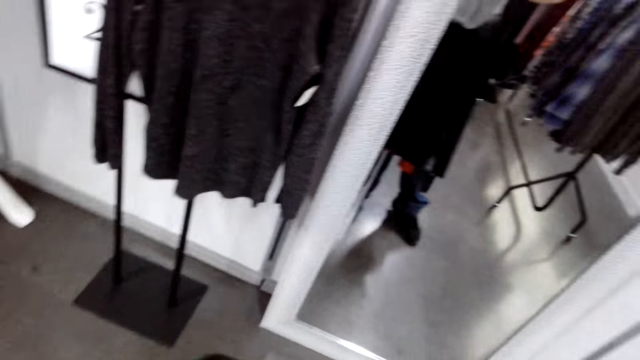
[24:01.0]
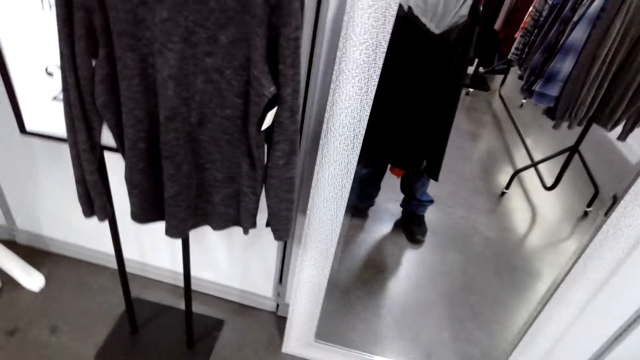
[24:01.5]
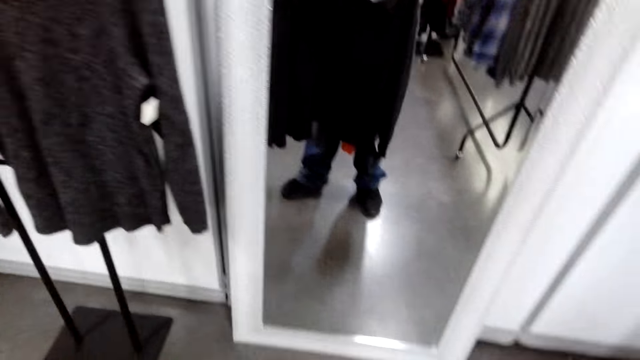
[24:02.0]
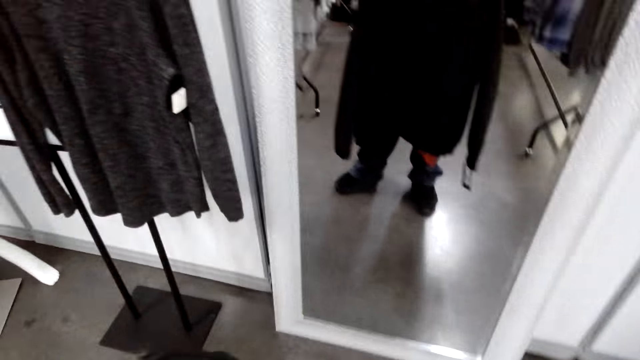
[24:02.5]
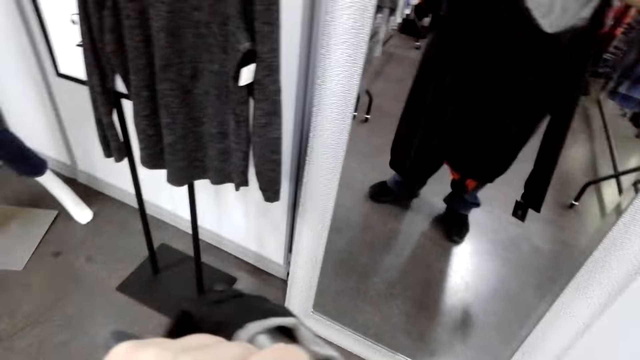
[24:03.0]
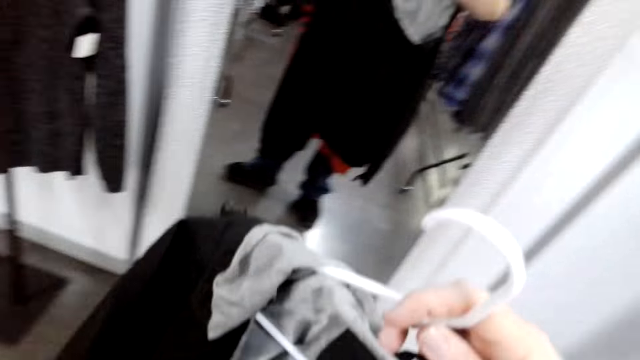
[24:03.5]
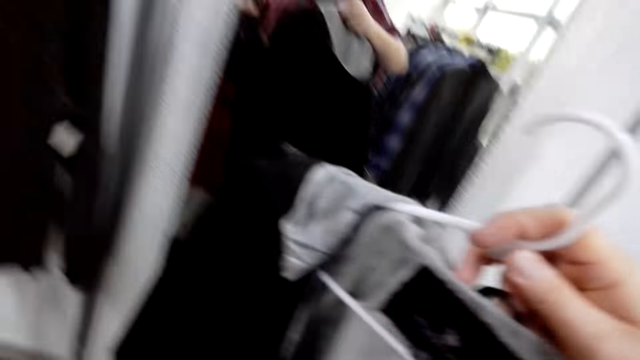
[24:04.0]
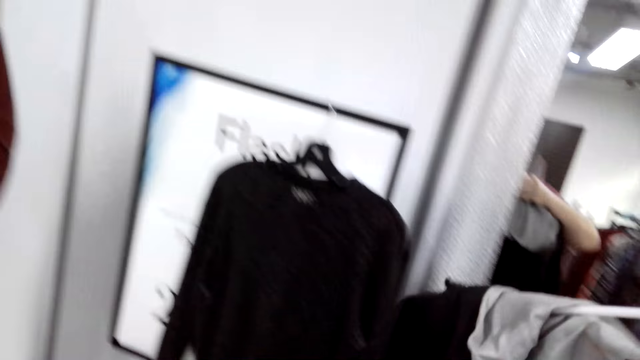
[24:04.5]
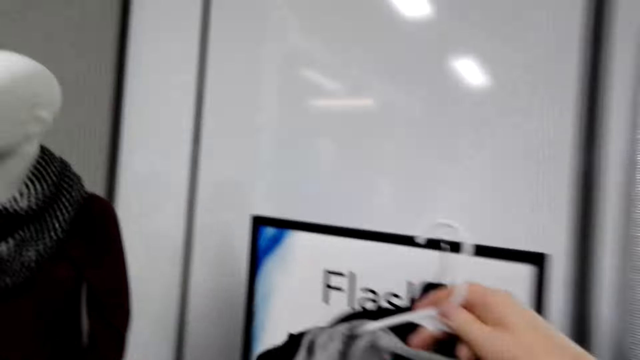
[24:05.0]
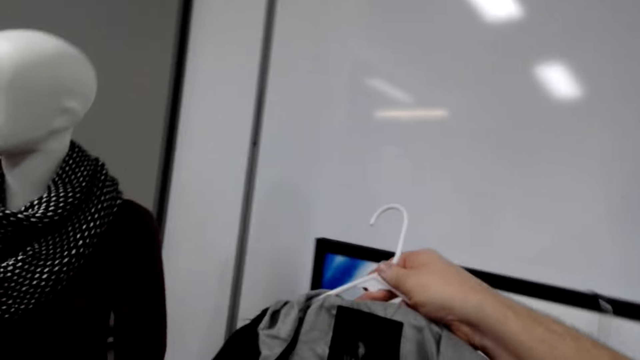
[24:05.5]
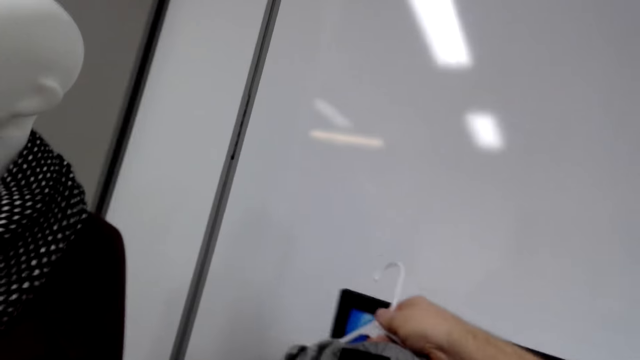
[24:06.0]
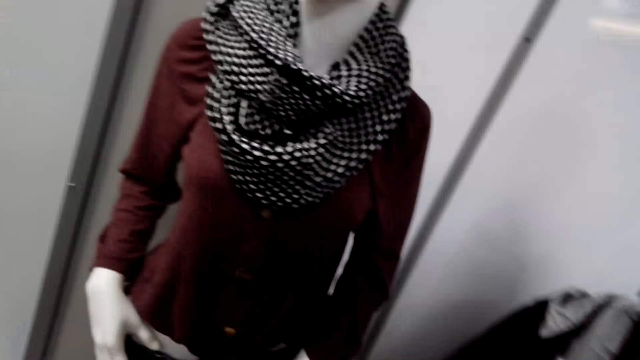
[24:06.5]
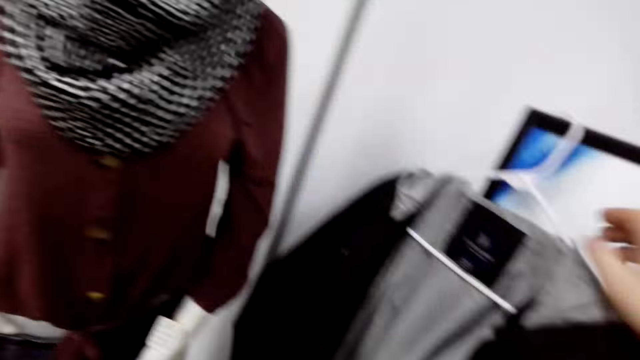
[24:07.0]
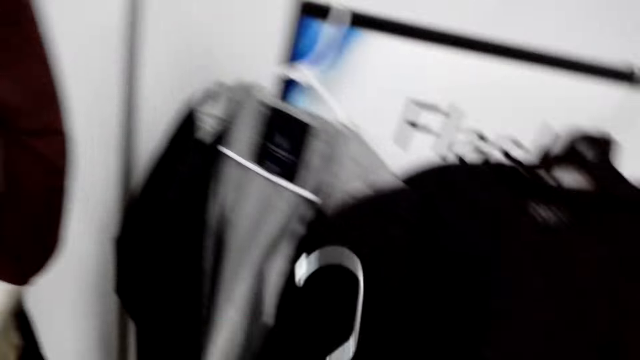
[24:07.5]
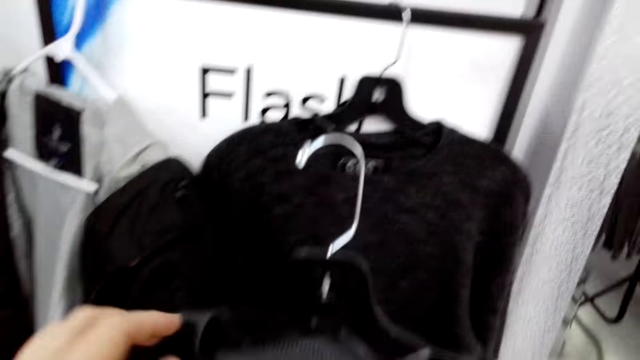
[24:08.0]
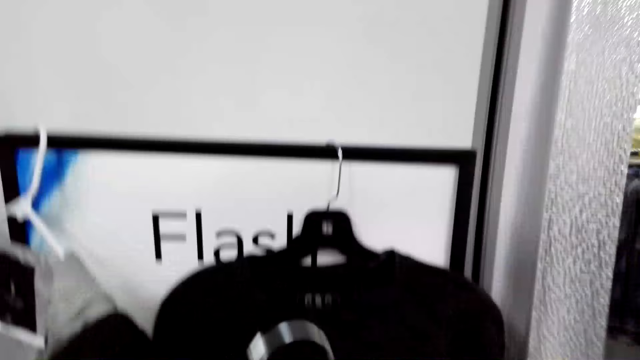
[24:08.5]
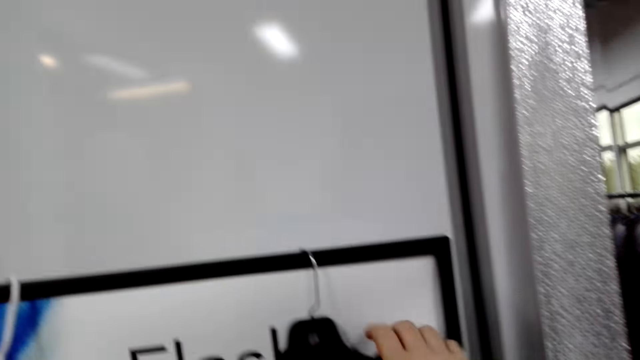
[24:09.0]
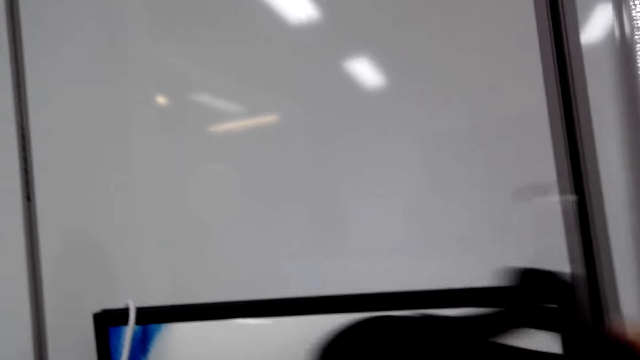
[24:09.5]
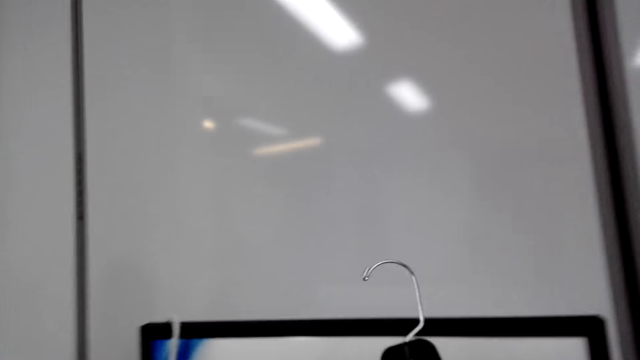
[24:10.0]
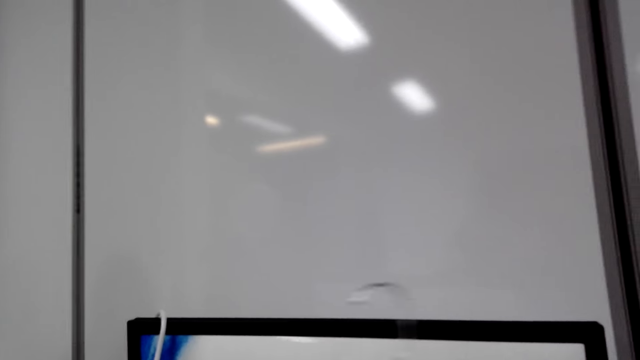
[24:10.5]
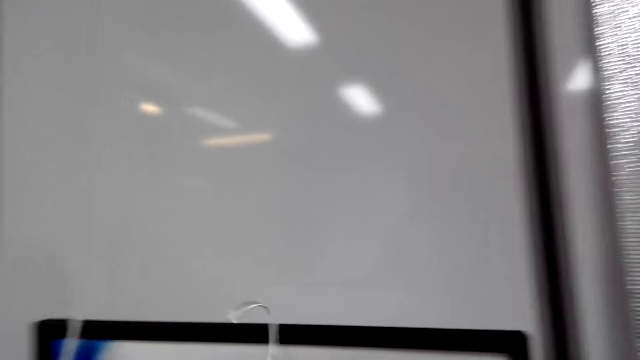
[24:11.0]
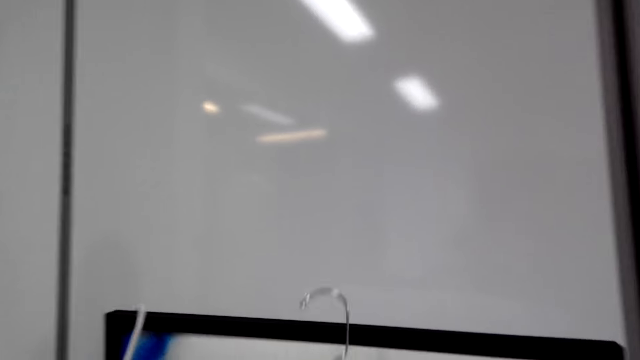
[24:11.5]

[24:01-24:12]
The camera wearer inspects the jacket on the hanger. They return the cloth. They hang the hanger on the rack. They arrange the clothes. They inspect the sweatshirt. They rearrange the hangers on the rack.

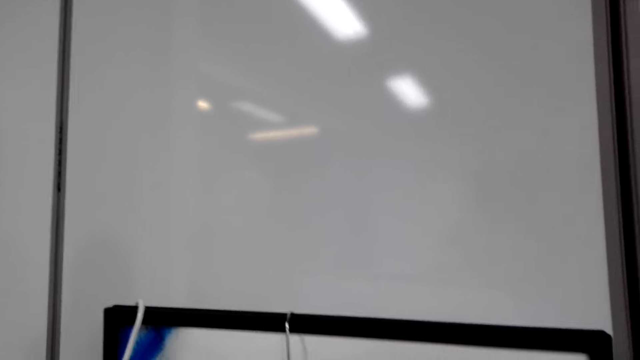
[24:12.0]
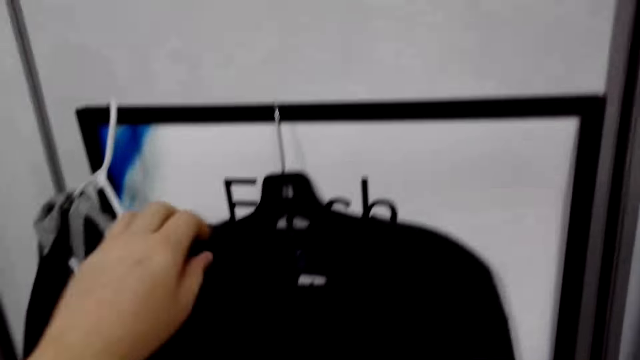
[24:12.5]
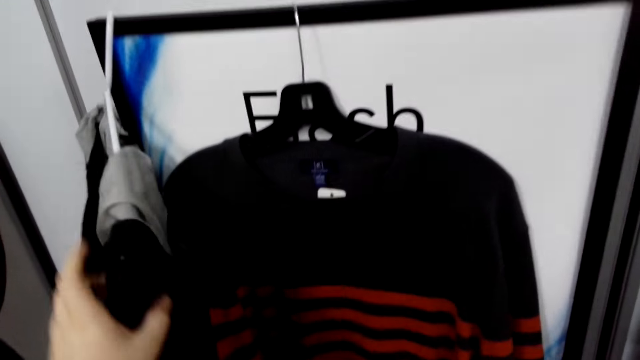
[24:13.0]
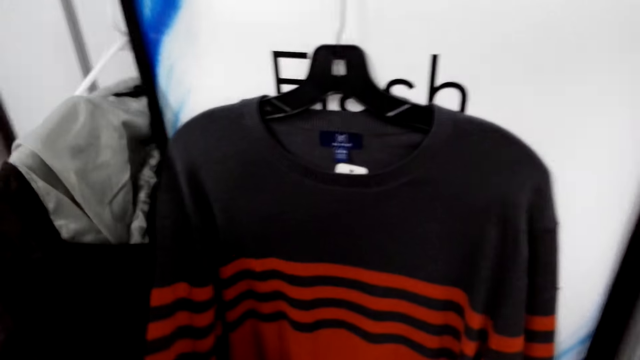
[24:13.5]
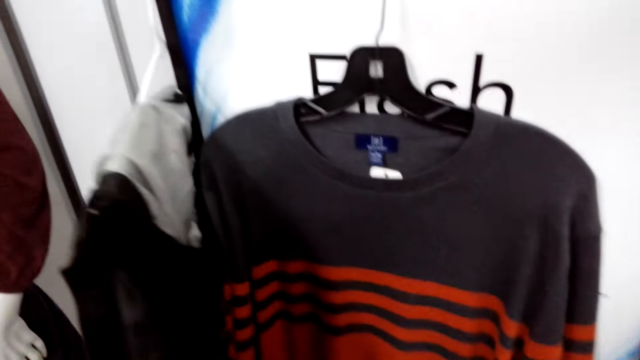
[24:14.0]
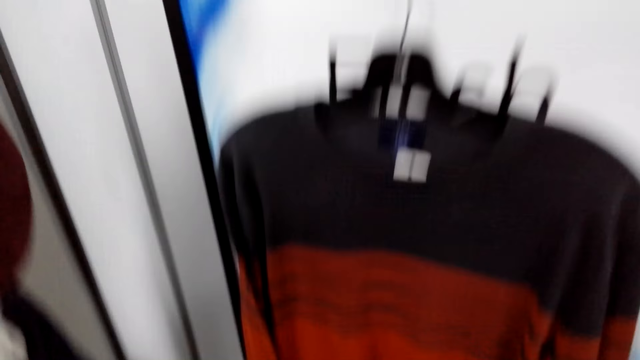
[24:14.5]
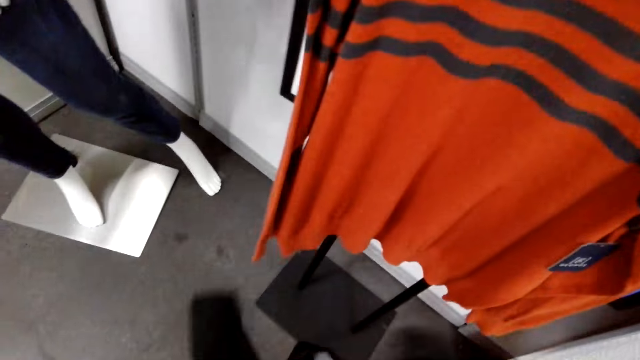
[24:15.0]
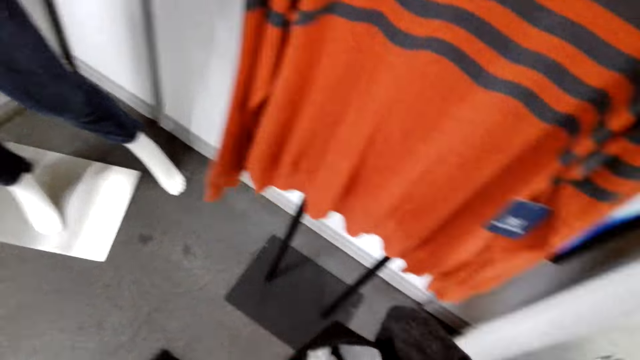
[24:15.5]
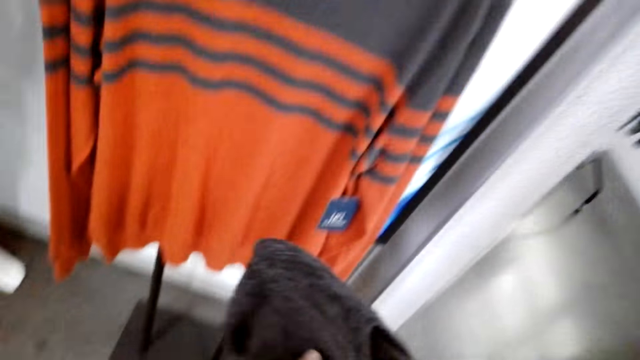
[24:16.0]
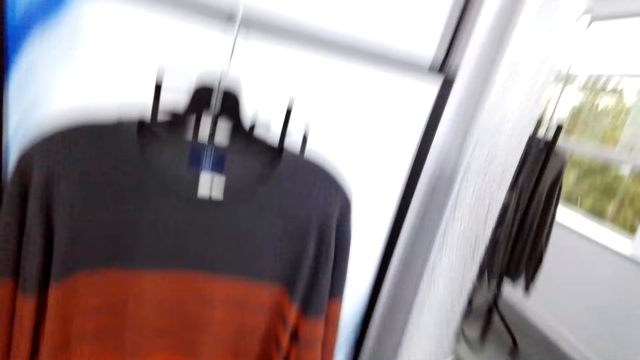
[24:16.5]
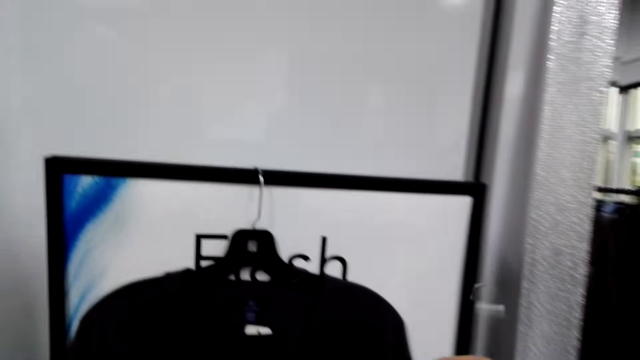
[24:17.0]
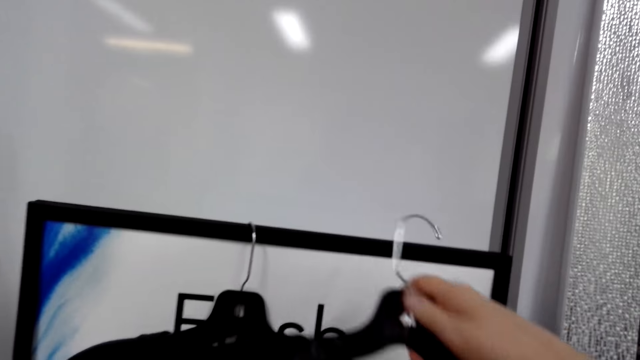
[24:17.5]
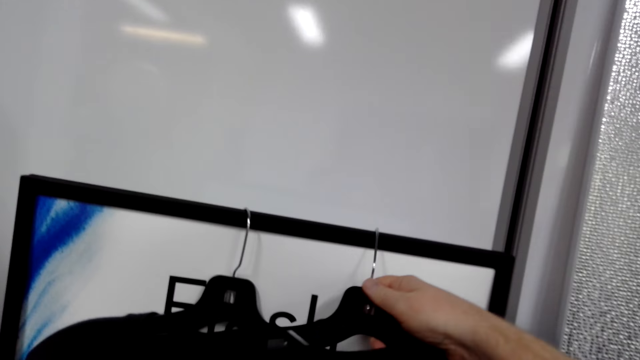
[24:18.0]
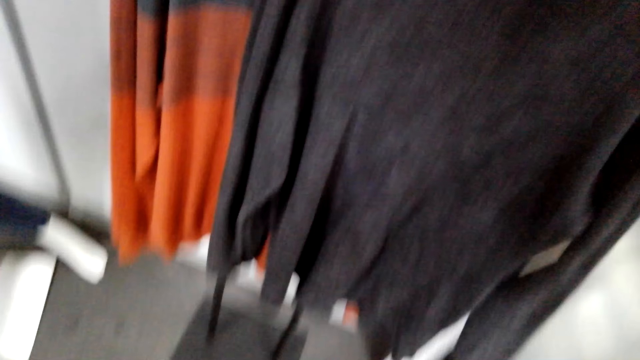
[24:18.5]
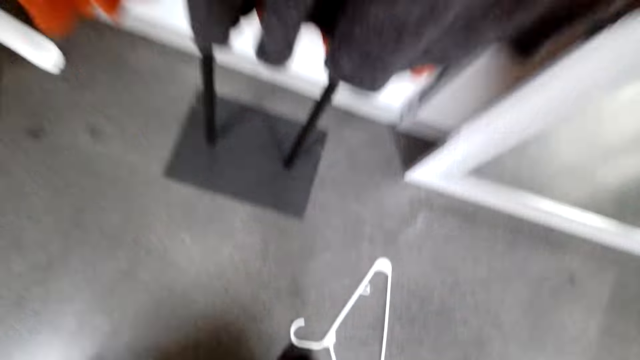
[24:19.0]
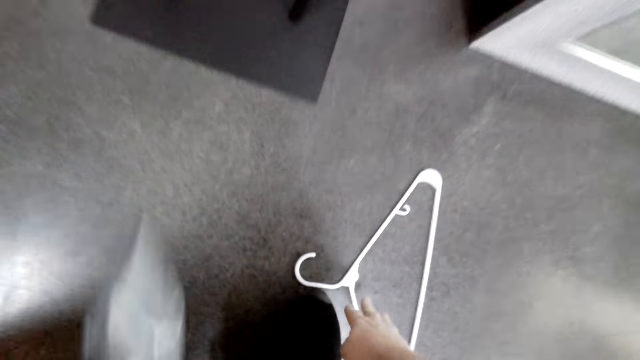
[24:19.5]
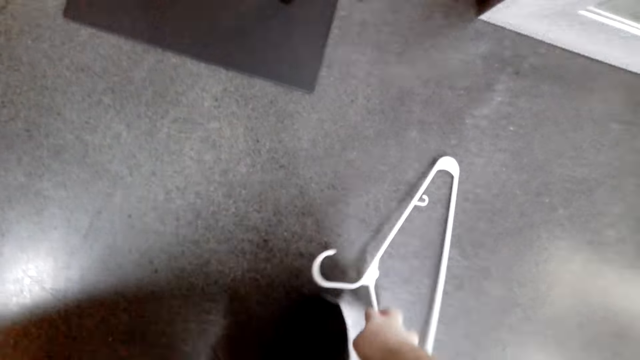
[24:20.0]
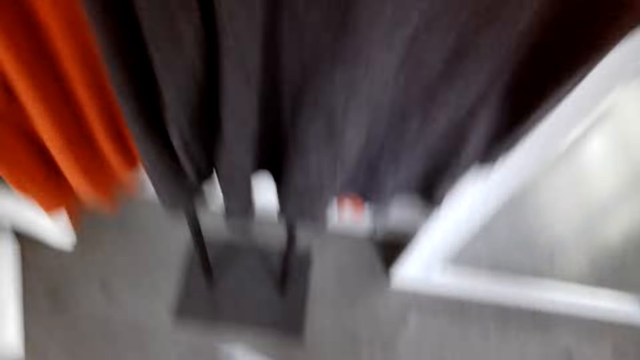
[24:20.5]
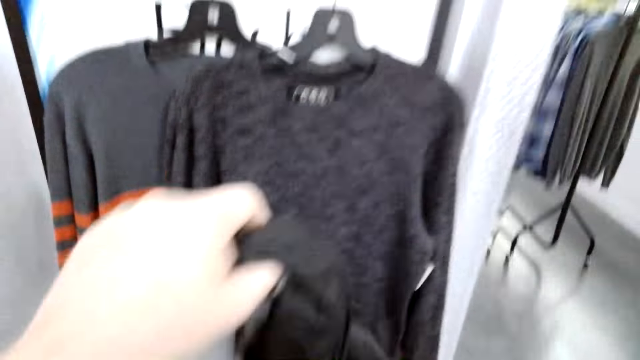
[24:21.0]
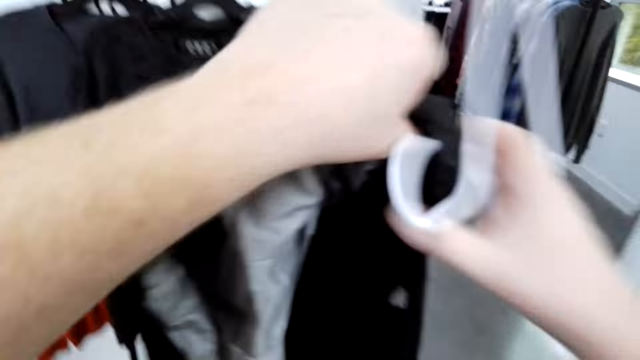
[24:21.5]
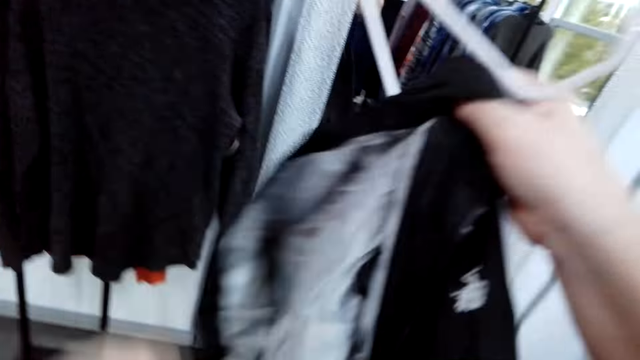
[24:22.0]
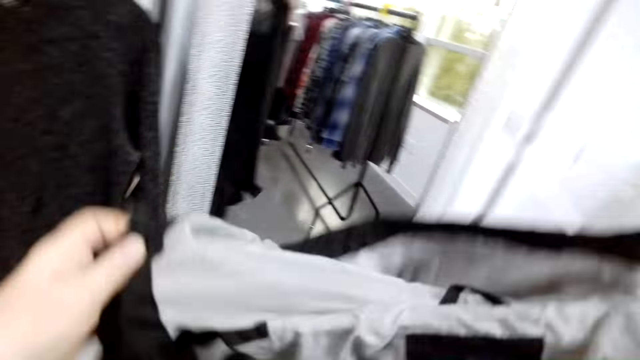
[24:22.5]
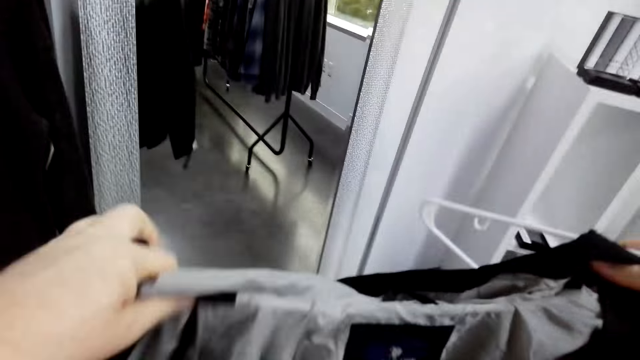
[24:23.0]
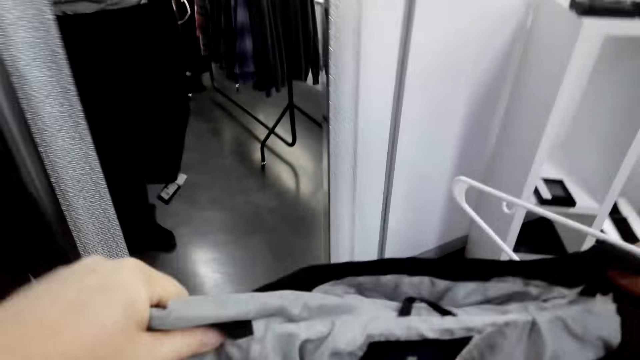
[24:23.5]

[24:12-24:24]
The camera wearer inspects the jacket. They stare at the sweater. They hang the hanger on the rack. They bend towards the floor. They pick up the hanger. They stand up. They straighten the jacket. They put the hanger on the cloth.
